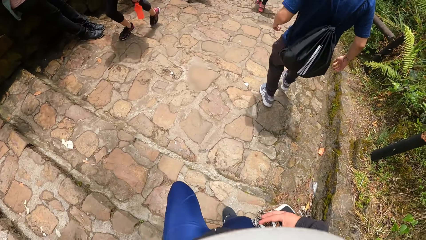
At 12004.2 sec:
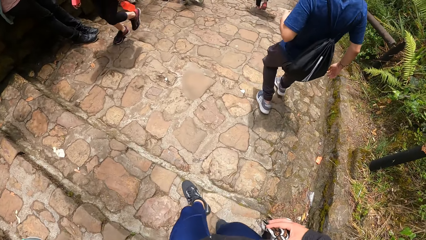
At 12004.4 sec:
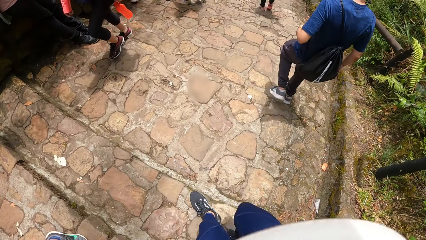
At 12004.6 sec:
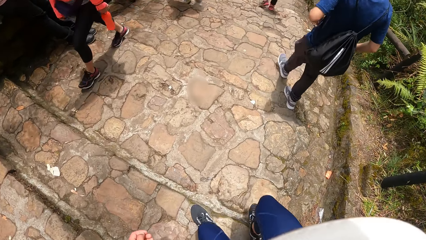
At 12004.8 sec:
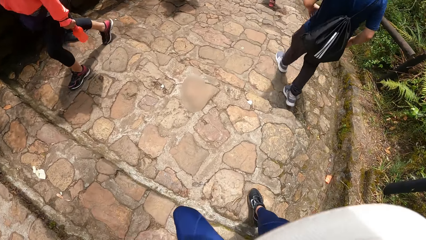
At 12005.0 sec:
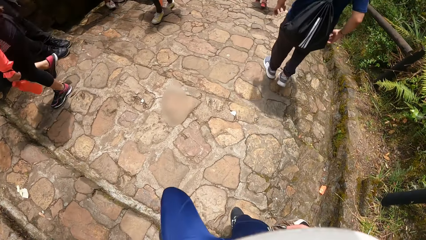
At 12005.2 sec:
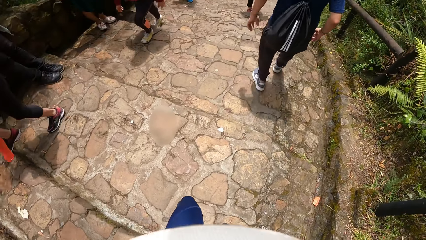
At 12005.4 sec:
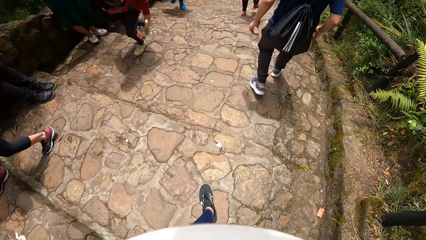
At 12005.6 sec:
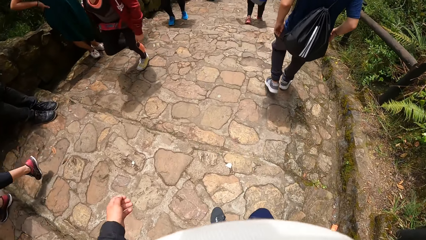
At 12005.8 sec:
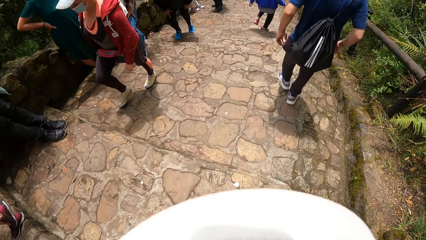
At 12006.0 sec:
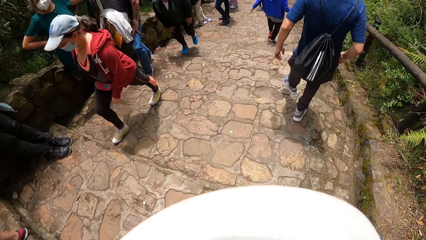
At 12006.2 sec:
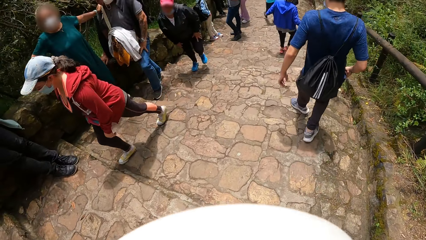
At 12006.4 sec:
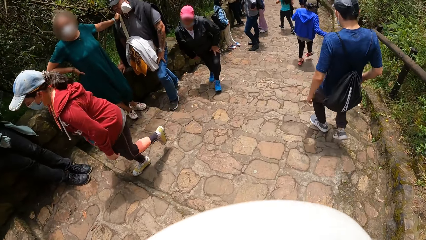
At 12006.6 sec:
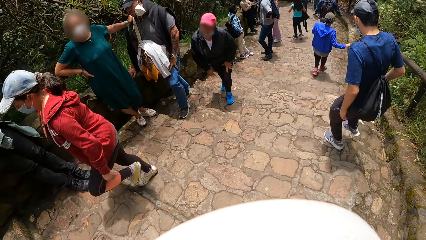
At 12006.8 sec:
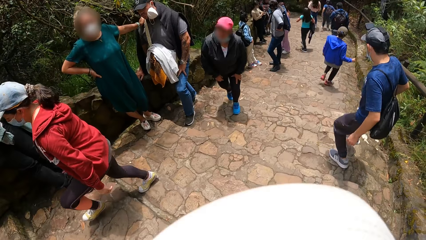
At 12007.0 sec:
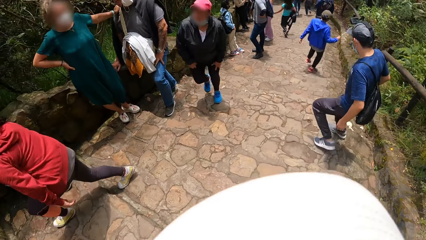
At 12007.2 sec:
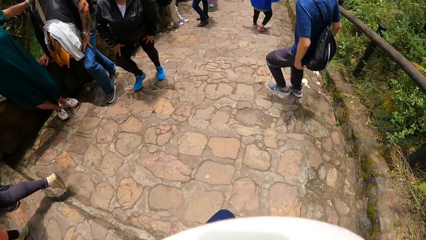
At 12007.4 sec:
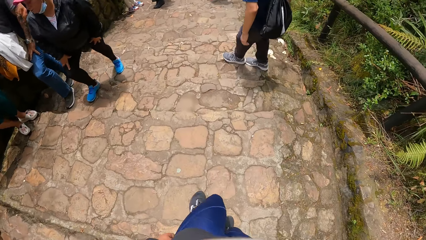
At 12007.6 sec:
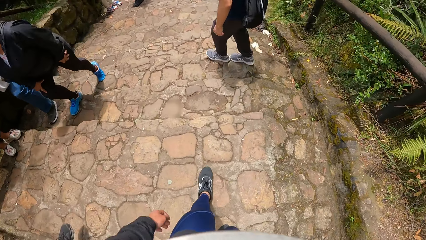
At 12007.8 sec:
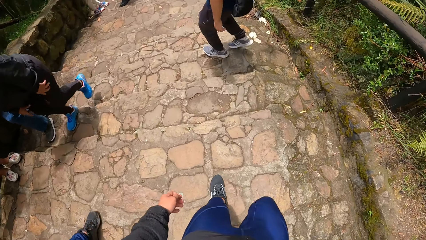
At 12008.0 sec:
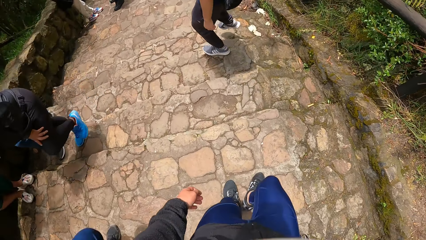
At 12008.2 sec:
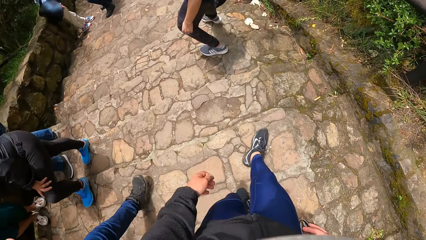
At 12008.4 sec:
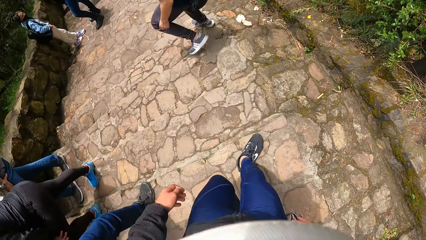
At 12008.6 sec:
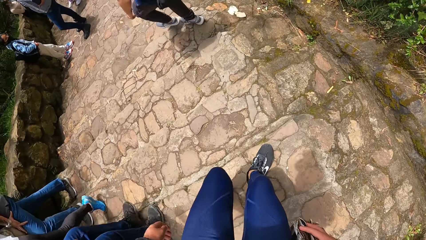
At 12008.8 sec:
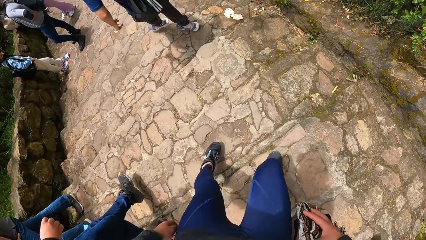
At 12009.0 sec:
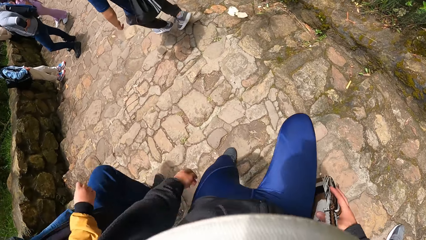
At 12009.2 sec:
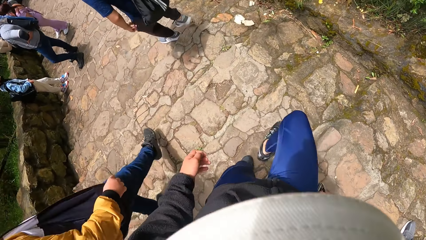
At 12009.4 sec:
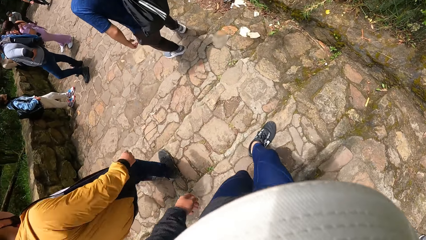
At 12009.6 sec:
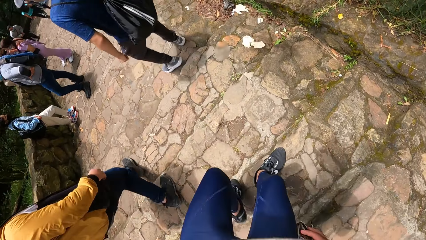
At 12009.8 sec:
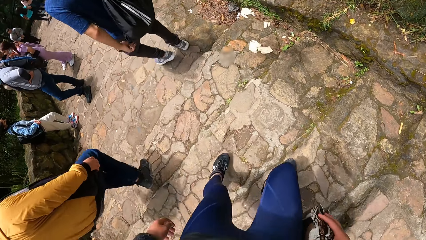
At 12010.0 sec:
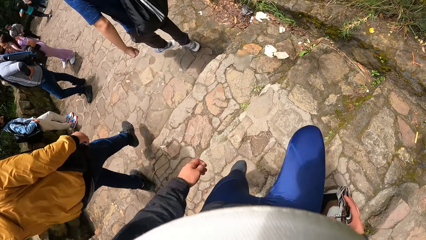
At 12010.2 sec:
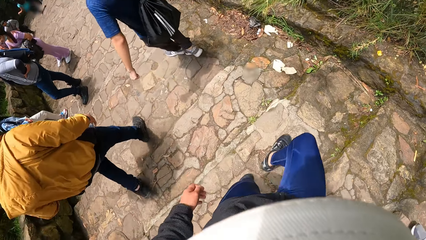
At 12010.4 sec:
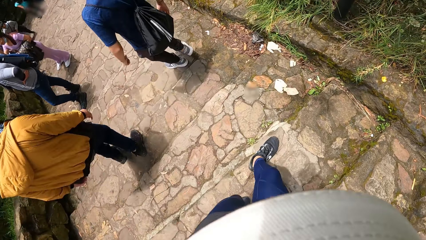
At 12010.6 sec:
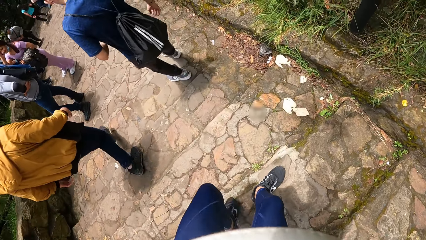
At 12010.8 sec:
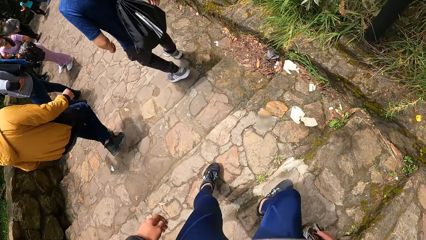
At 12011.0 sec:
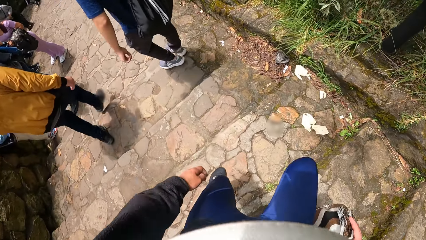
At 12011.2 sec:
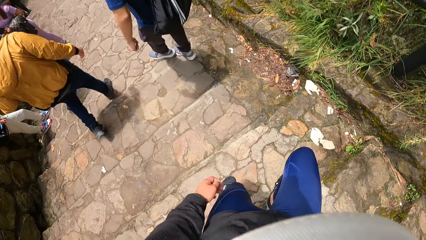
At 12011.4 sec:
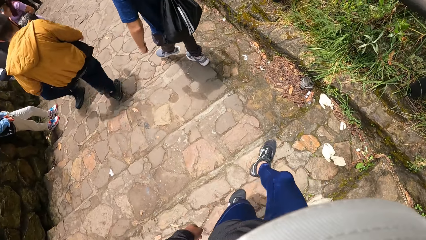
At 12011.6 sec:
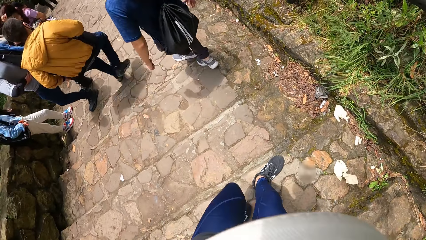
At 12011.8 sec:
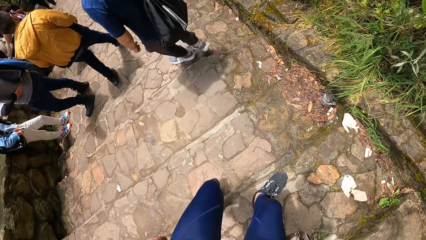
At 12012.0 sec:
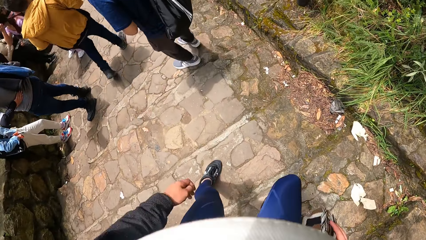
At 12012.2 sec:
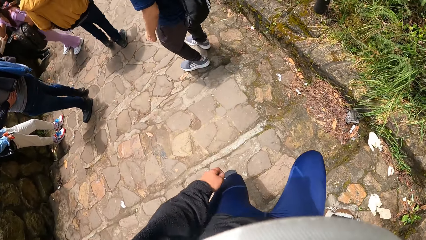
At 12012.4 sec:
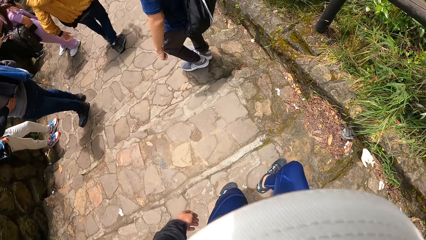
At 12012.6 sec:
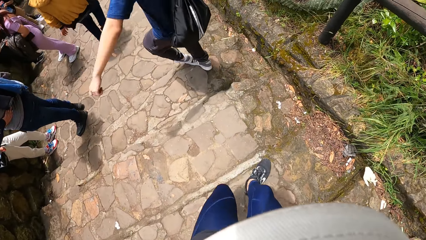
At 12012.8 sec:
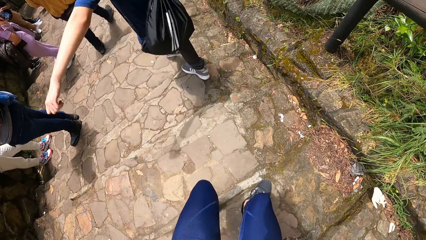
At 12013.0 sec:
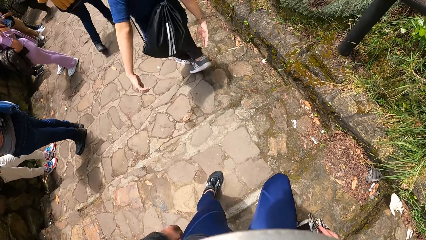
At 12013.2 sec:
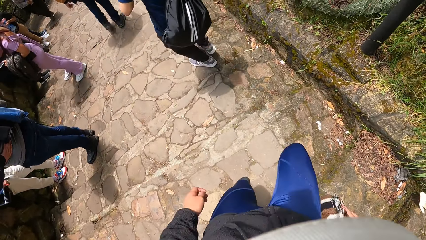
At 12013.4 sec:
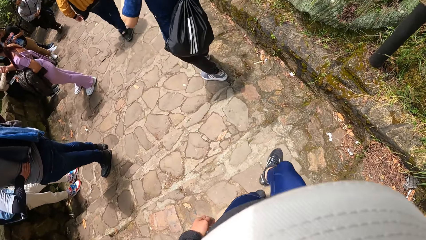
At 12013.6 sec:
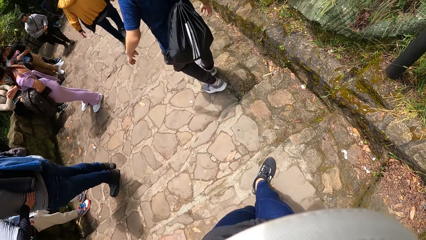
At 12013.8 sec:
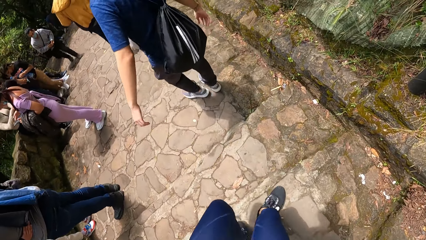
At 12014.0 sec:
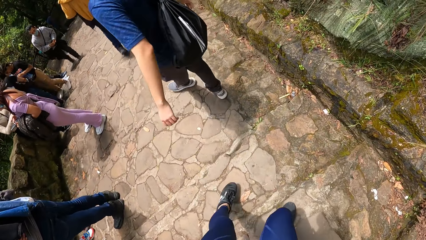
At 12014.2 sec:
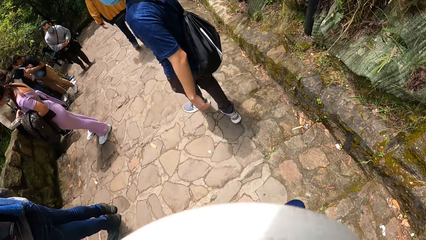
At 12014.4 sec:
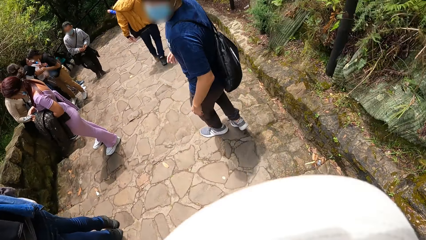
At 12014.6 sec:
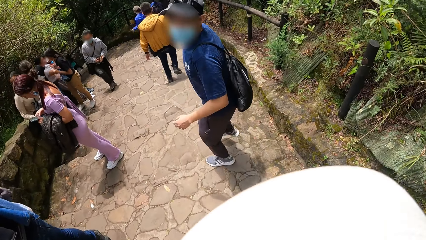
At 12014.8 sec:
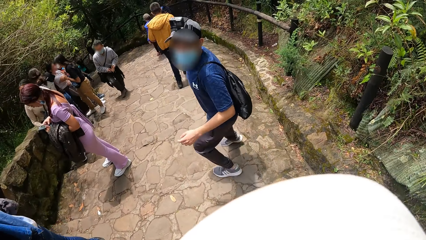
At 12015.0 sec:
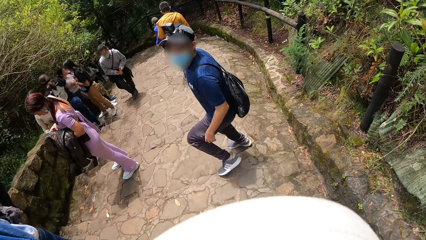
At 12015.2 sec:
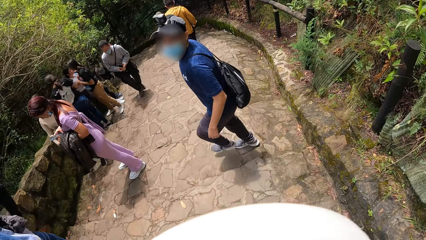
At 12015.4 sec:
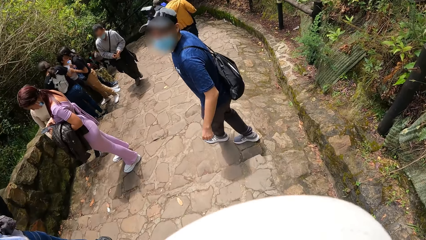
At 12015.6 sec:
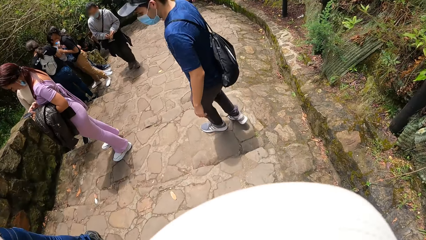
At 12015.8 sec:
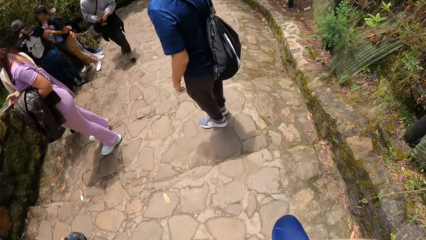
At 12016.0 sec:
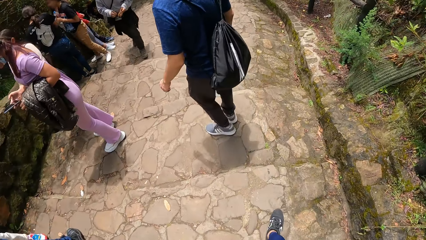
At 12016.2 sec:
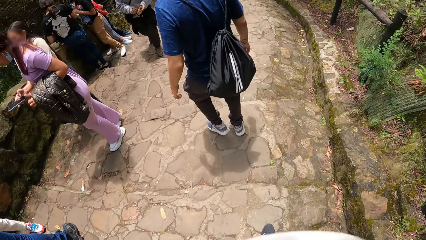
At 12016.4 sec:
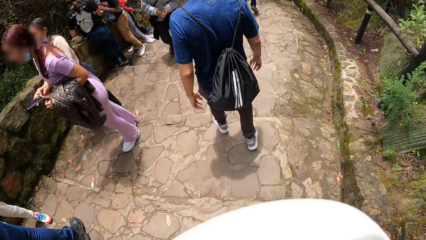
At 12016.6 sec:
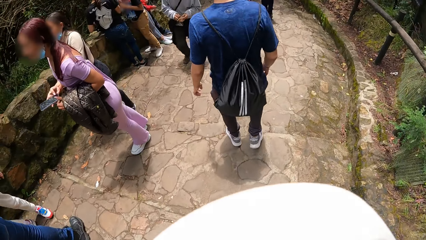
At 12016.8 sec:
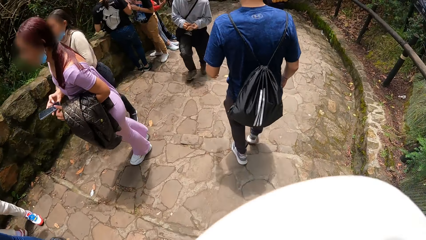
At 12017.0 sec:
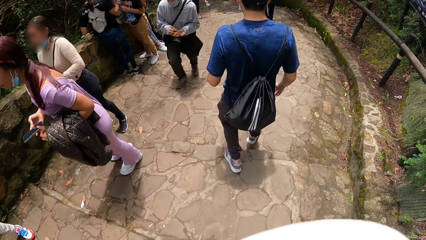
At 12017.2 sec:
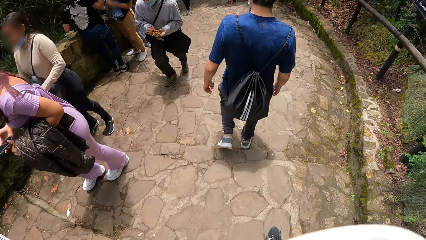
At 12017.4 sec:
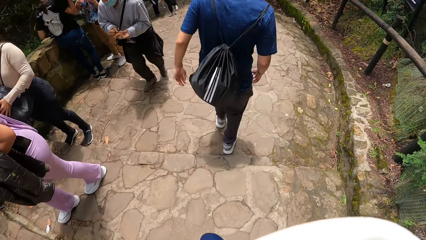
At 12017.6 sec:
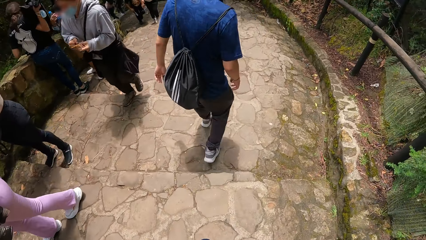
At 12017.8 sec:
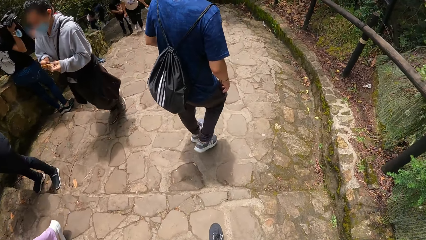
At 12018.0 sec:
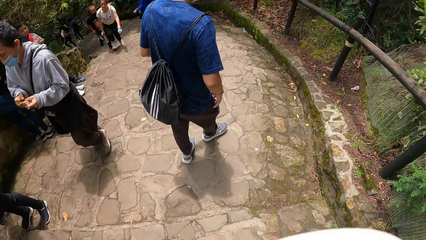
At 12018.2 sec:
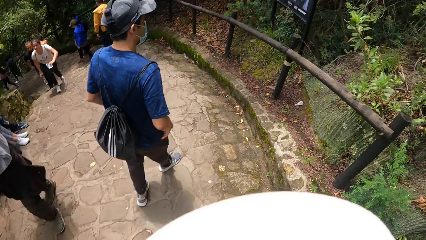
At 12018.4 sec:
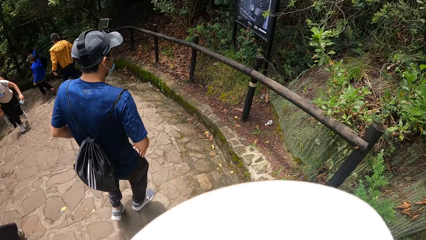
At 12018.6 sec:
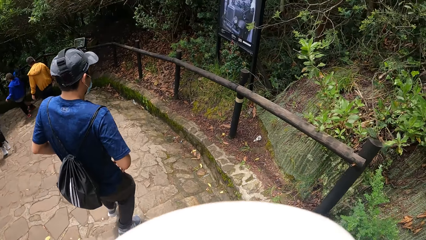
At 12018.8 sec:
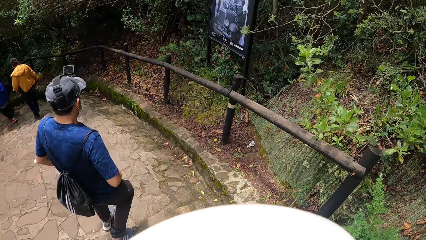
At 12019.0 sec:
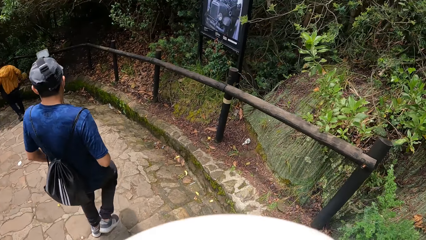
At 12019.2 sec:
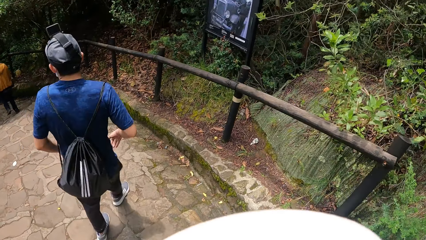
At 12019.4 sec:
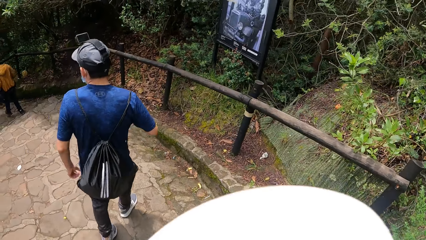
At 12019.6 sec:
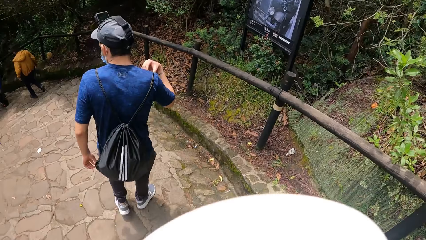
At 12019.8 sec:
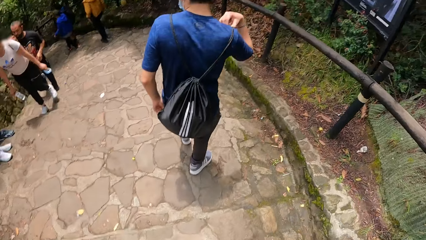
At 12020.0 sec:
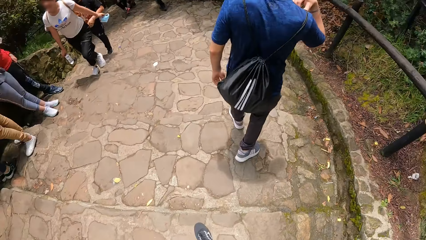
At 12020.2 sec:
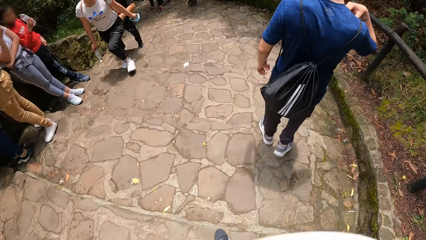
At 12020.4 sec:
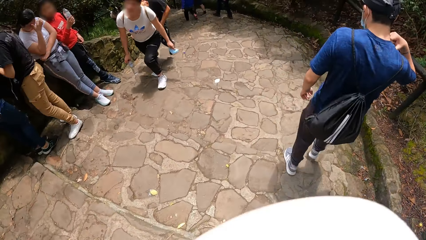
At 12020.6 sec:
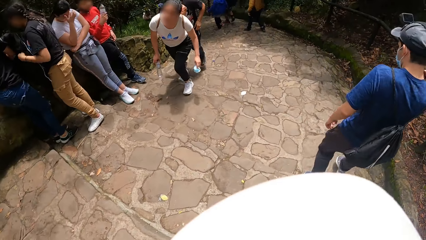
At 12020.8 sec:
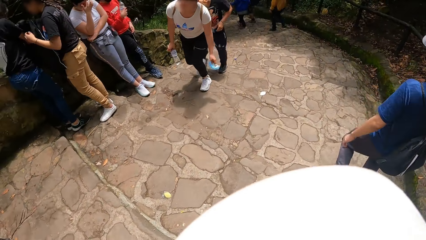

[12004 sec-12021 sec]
The camera wearer climbs down stairs. They climb down stairs repeatedly.
